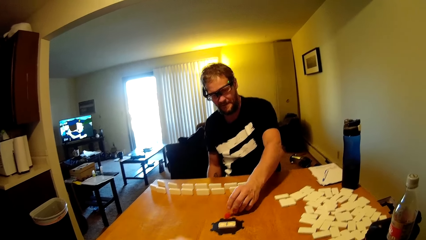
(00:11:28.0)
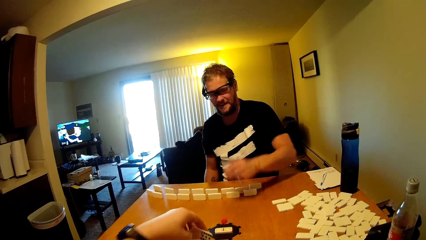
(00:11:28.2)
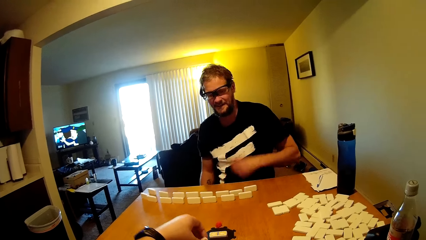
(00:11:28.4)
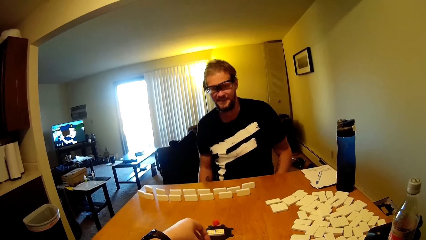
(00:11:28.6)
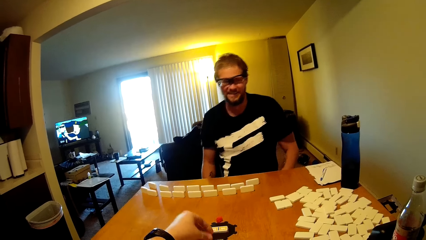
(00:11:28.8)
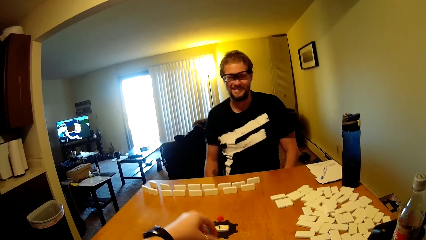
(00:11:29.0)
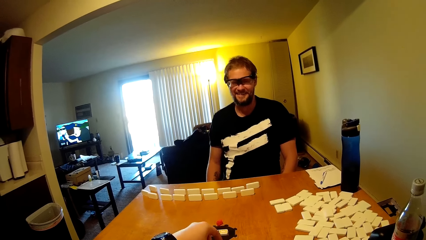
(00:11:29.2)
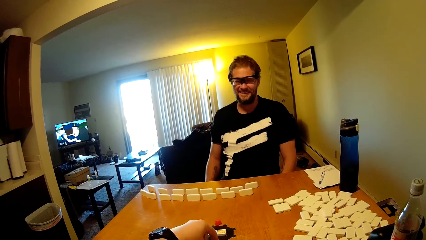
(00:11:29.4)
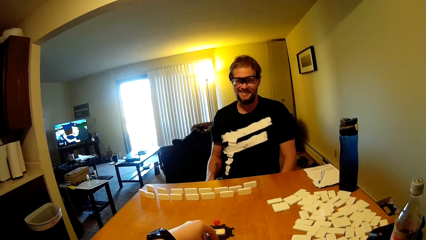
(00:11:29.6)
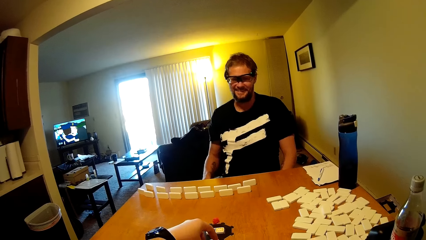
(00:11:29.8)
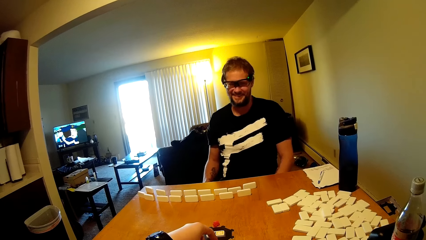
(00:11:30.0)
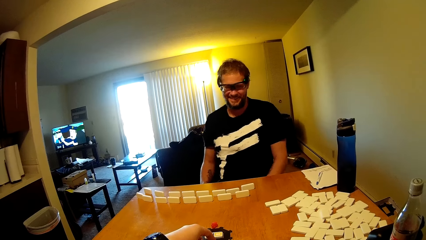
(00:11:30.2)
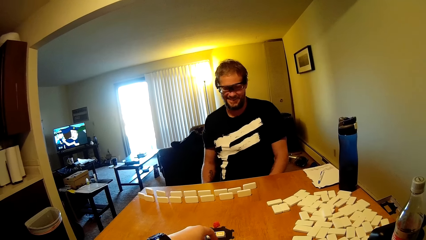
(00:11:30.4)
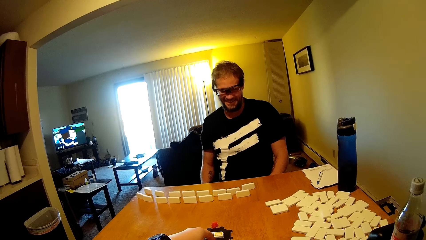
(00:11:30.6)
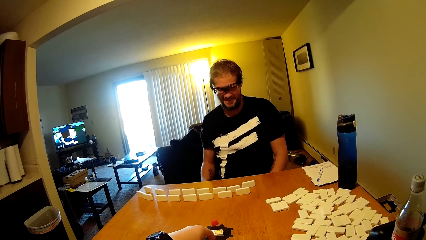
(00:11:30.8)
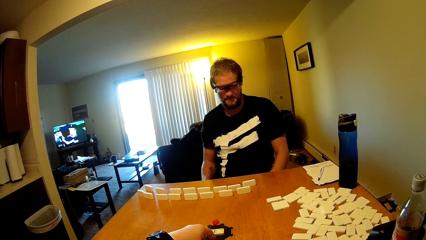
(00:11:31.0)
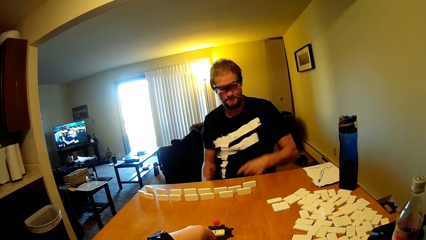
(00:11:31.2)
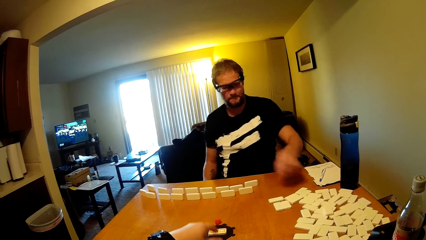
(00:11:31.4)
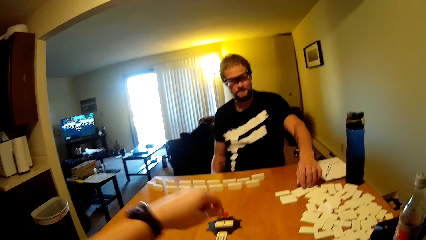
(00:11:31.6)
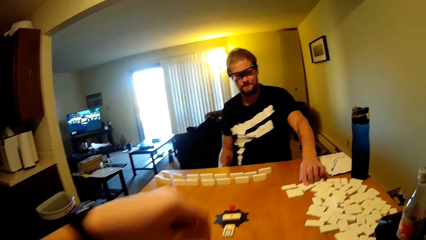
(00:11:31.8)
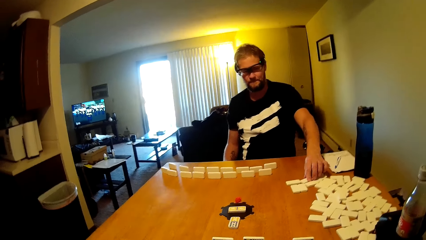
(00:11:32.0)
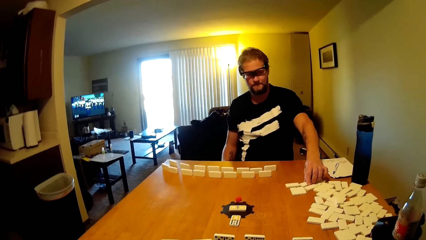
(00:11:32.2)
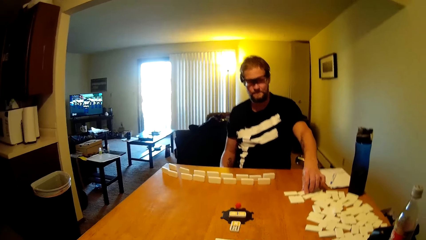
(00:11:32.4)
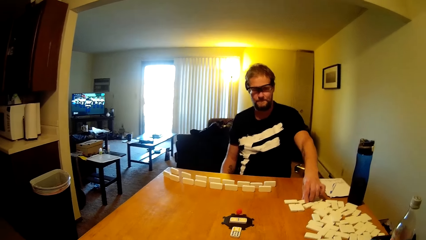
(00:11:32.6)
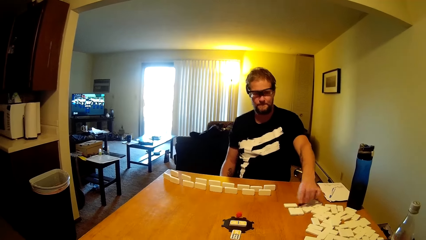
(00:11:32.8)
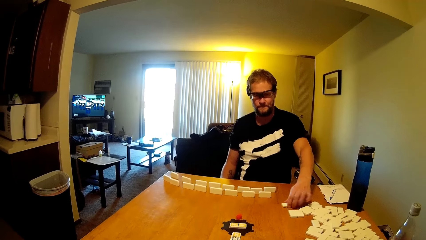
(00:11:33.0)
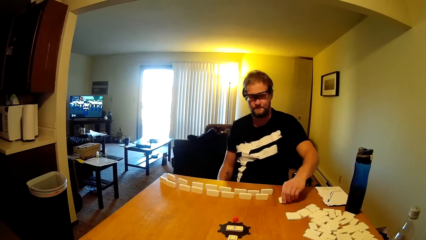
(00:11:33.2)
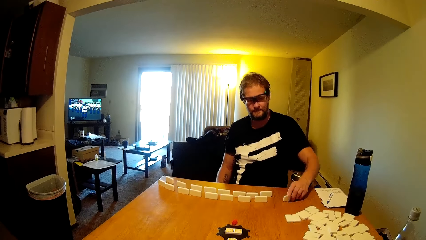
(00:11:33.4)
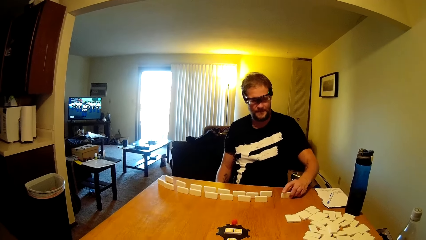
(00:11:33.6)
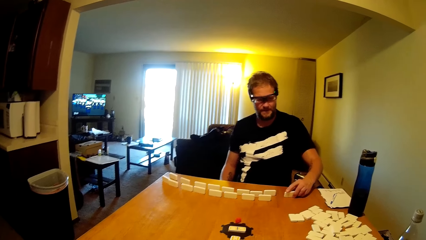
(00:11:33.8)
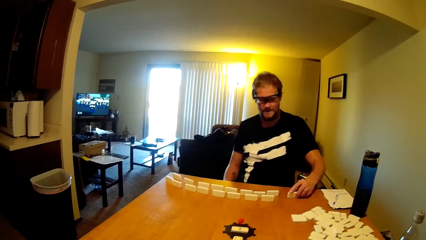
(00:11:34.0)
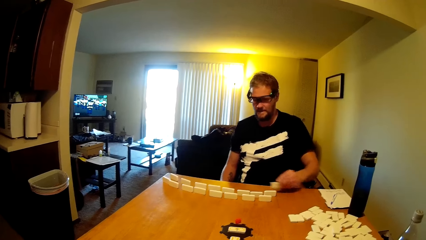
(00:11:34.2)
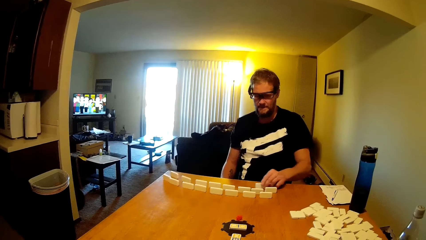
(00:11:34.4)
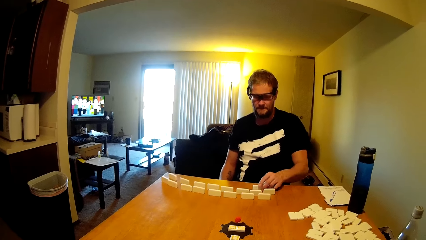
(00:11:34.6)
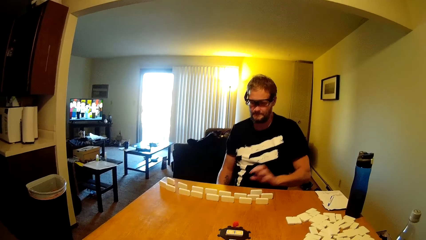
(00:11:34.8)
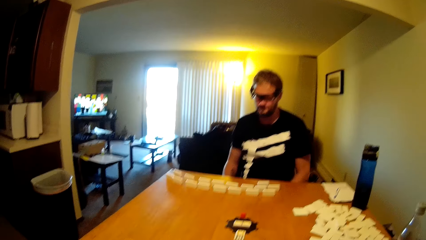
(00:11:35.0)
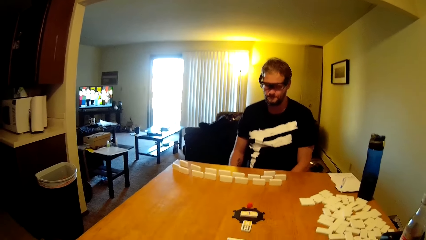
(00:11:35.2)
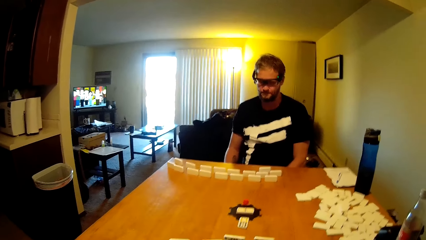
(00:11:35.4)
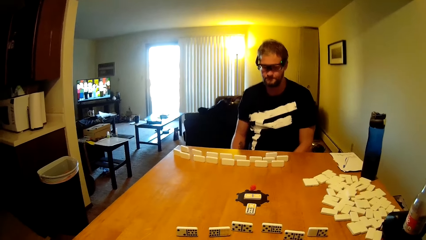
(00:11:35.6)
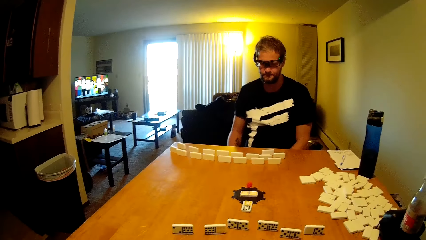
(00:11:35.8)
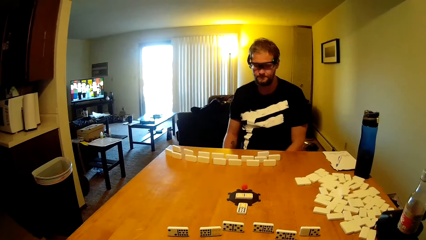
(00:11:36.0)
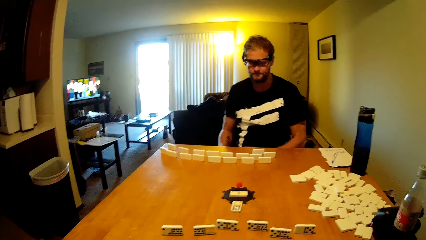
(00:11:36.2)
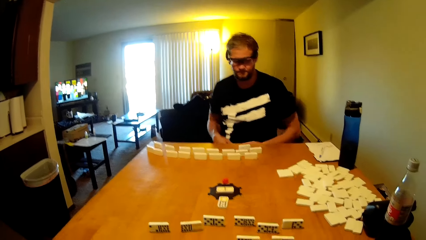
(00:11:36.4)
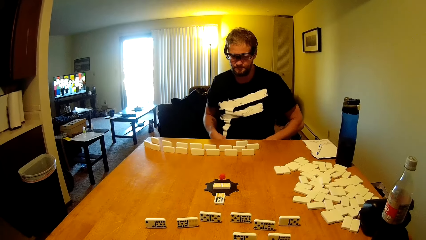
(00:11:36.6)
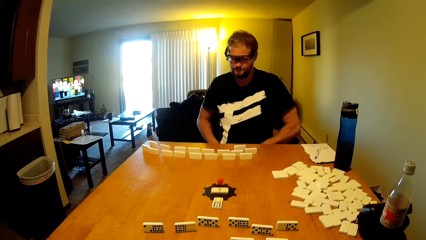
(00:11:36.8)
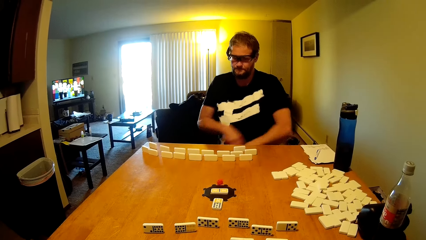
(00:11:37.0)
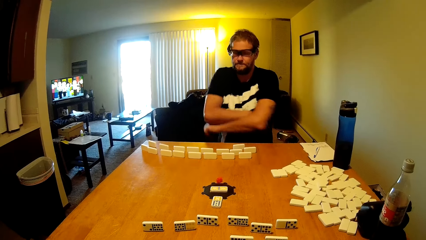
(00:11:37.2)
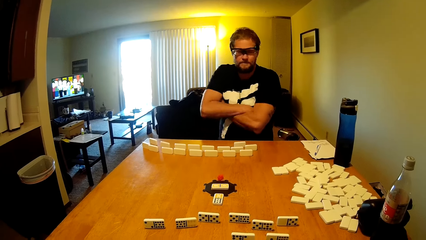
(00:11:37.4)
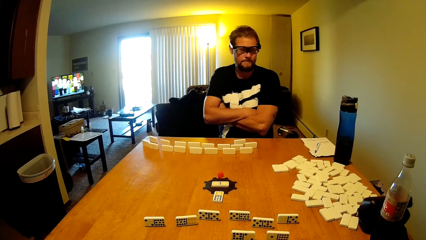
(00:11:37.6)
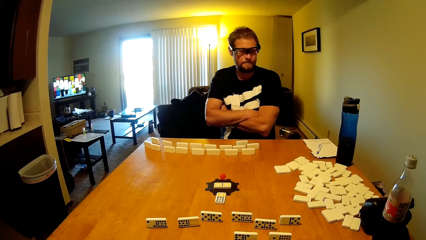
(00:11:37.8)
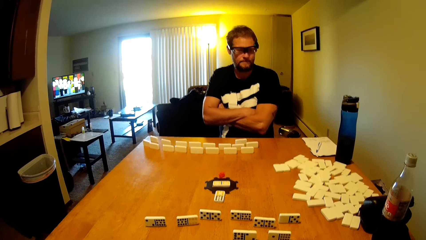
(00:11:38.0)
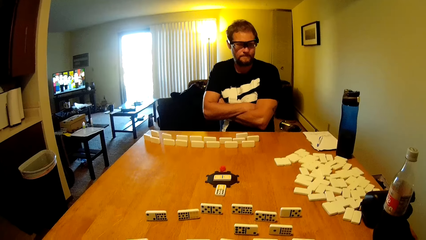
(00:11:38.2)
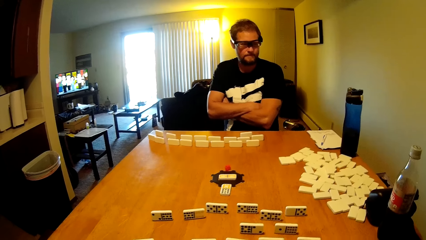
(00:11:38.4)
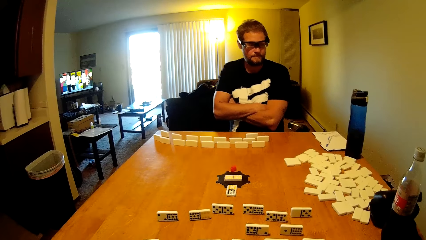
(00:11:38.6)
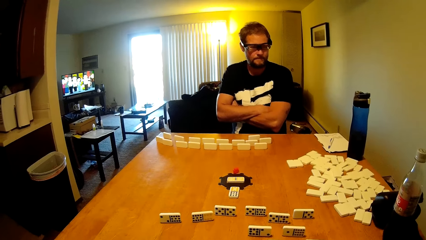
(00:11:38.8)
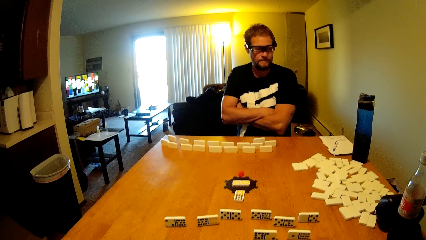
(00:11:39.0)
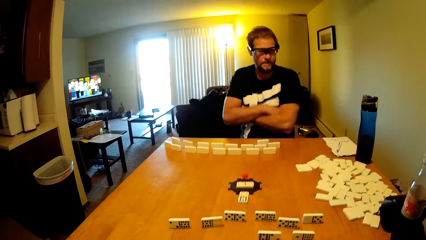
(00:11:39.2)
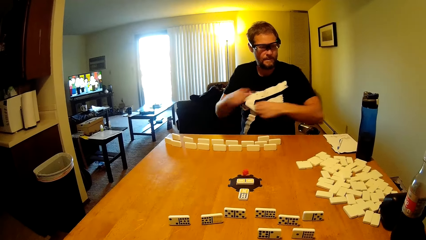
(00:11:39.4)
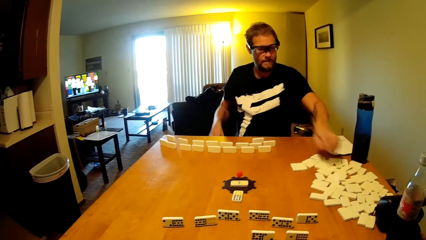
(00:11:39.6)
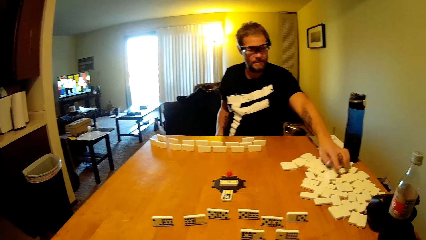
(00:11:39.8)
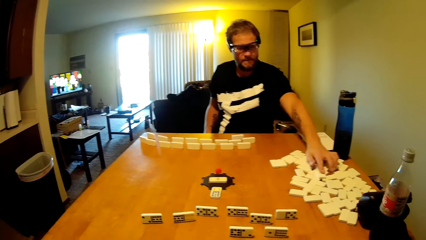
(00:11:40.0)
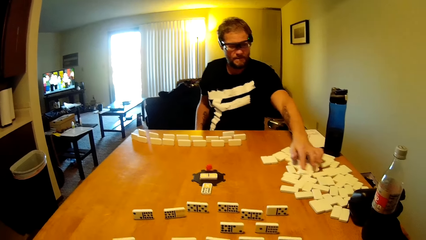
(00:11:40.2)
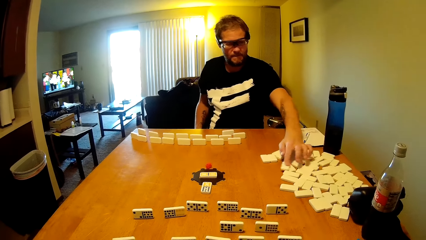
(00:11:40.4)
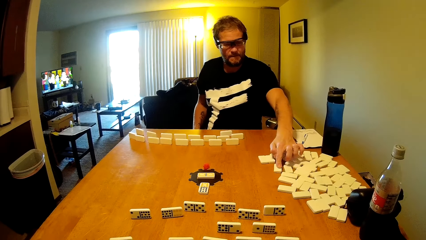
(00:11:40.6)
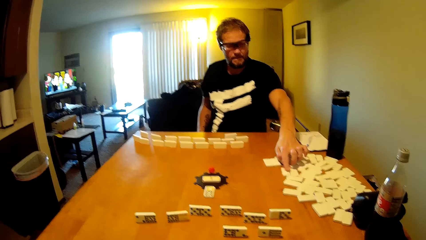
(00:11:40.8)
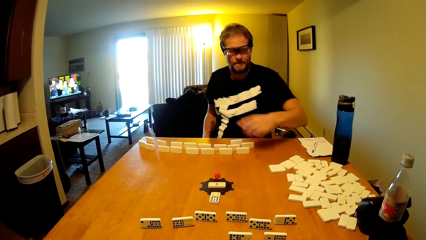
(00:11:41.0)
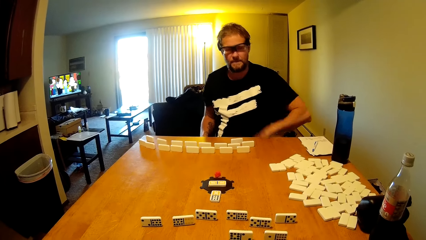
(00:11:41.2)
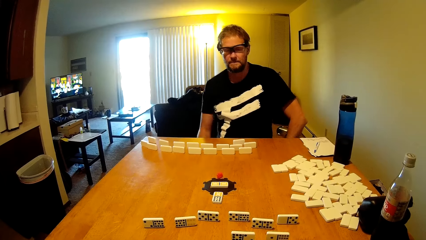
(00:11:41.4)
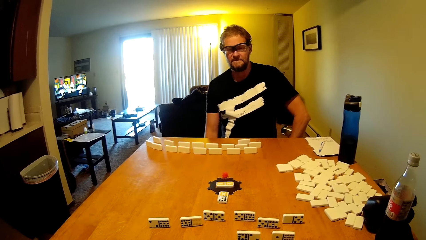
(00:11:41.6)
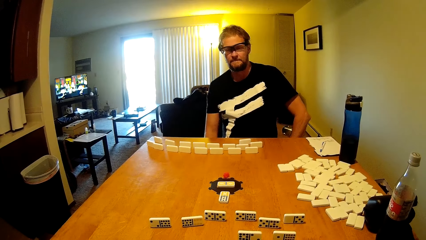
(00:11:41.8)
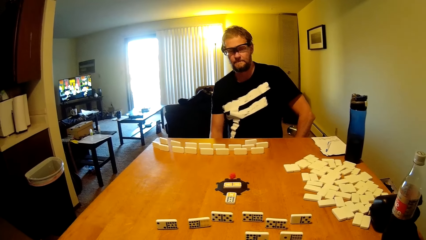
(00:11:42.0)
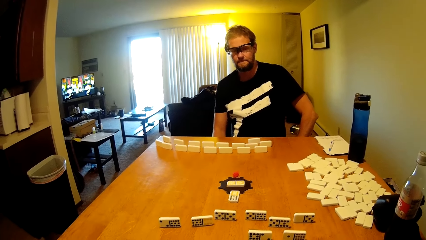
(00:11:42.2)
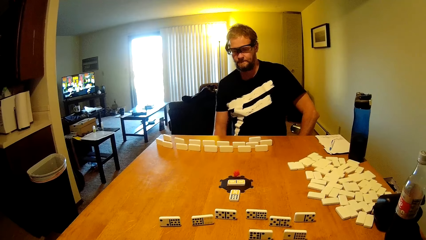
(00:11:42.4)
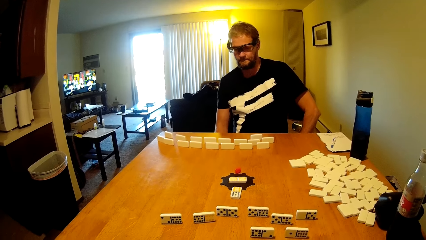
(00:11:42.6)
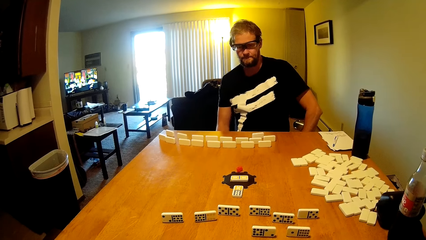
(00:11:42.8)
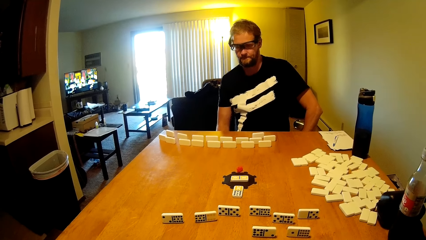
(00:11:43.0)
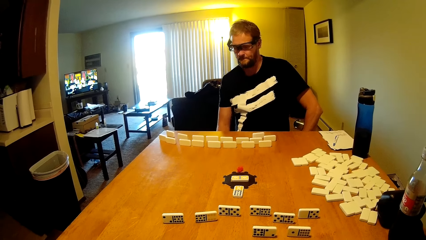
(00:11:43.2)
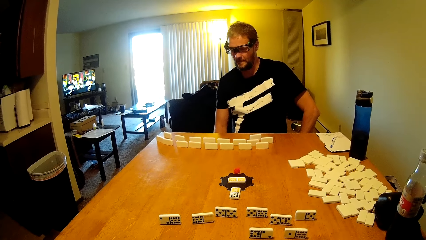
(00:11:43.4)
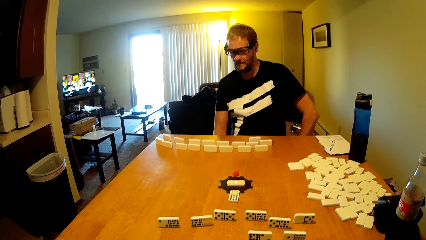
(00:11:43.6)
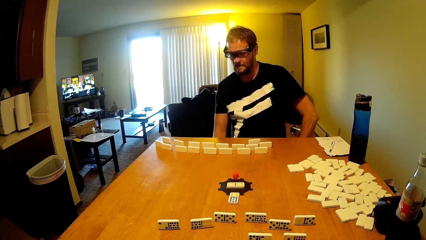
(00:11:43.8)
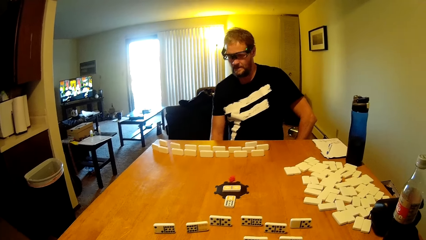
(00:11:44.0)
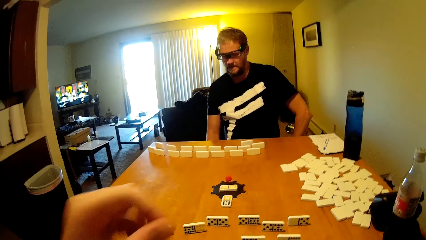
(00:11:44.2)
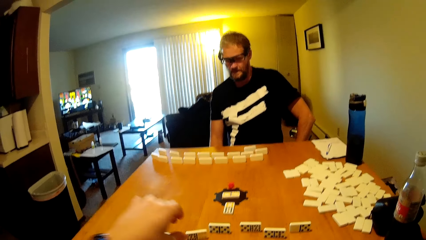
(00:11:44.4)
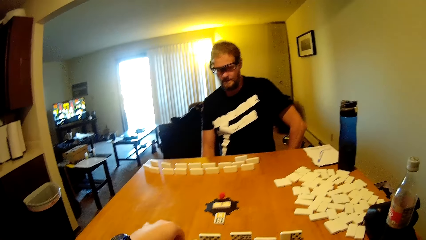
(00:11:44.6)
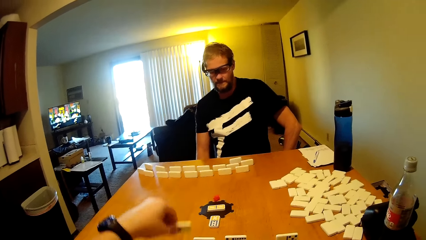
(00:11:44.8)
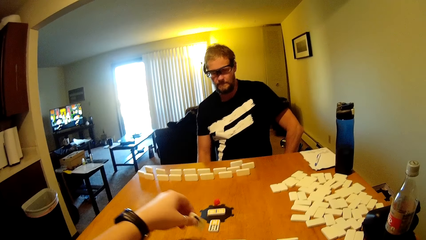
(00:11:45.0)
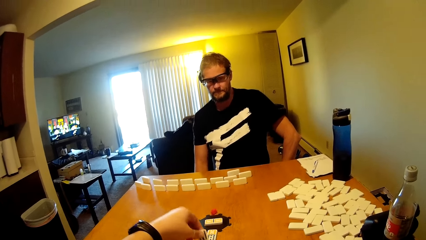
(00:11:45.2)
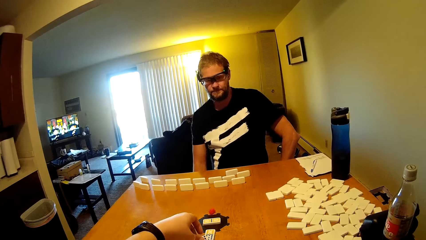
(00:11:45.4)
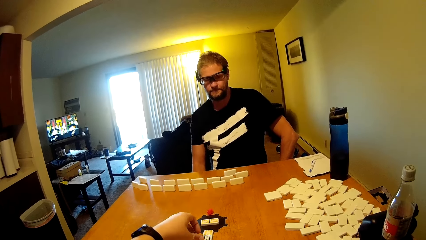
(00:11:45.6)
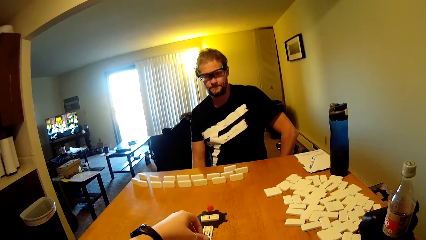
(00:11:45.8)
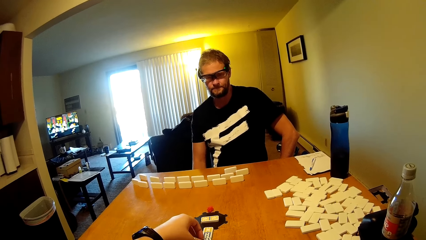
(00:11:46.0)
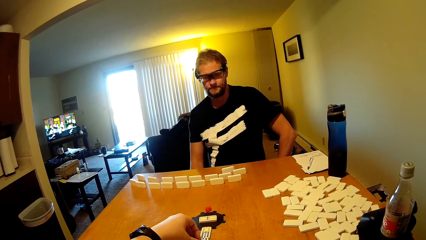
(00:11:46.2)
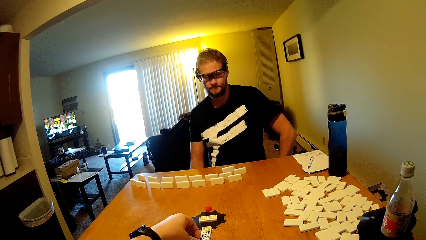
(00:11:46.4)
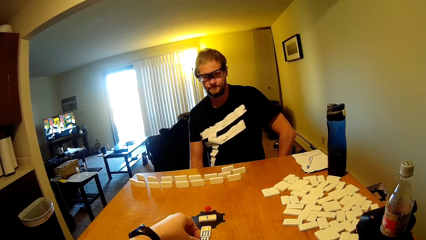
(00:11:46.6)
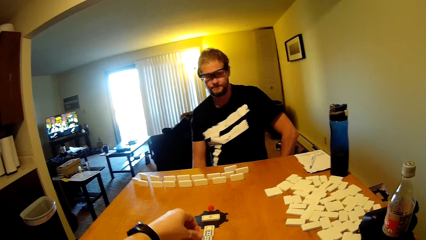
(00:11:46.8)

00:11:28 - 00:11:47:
A person places the plastic train on the table. The camera wearer plays the domino tile or dominoes card. The person puts the dominoes card on the table. The camera wearer takes the dominoes card. The person picks up the domino tile and places the domino tile on the table. The person pulls the t-shirt, folds the hands, takes the dominoes card and drags the domino tile. The camera wearer plays the domino tile and takes the dominoes card.
